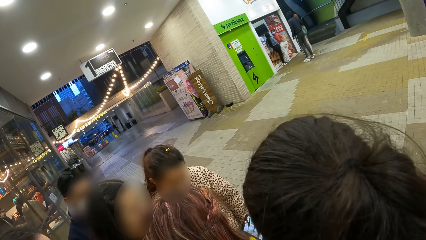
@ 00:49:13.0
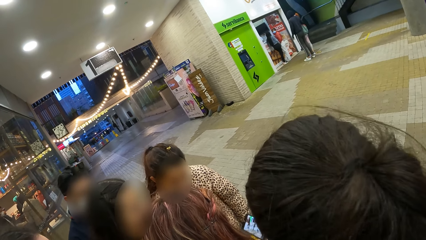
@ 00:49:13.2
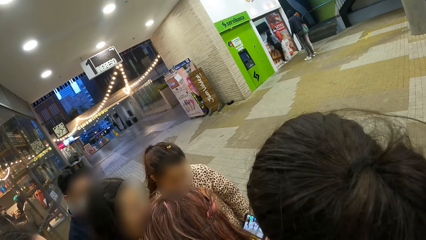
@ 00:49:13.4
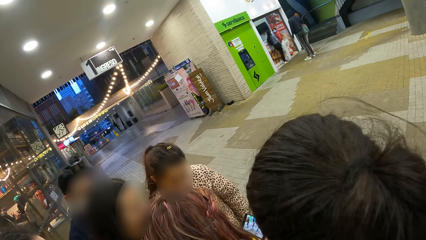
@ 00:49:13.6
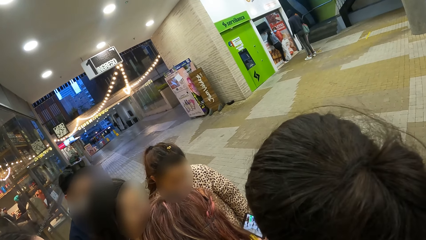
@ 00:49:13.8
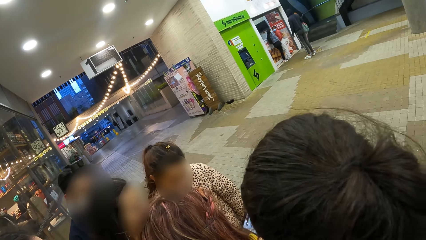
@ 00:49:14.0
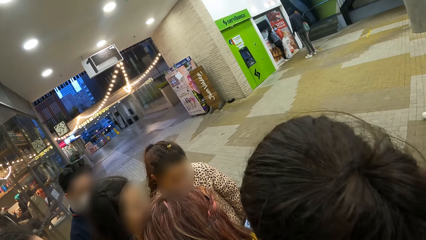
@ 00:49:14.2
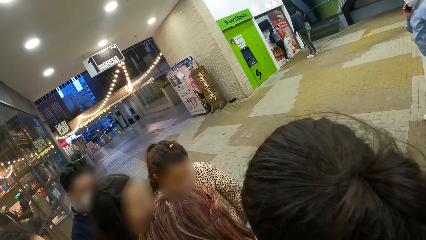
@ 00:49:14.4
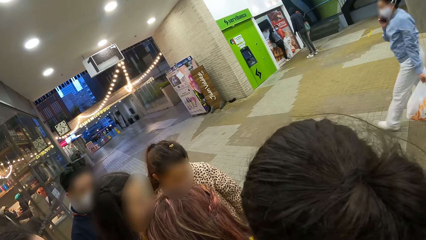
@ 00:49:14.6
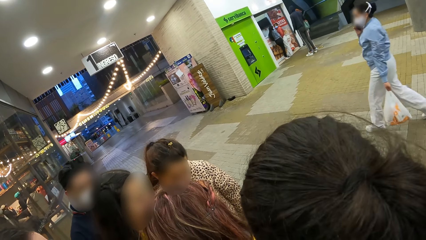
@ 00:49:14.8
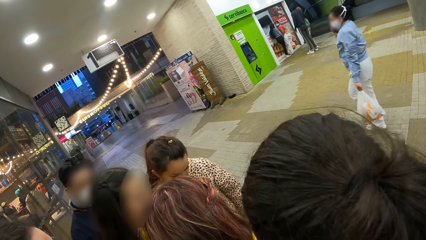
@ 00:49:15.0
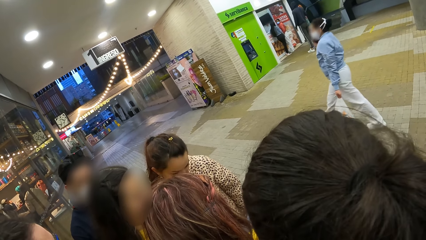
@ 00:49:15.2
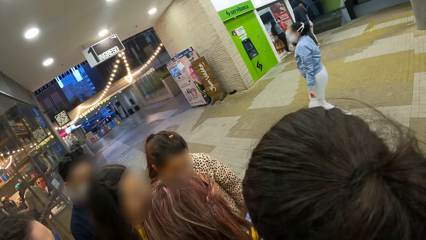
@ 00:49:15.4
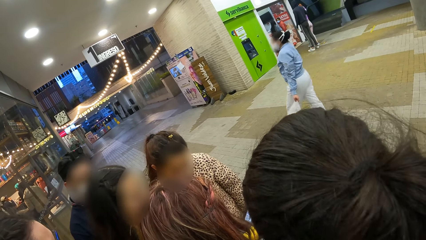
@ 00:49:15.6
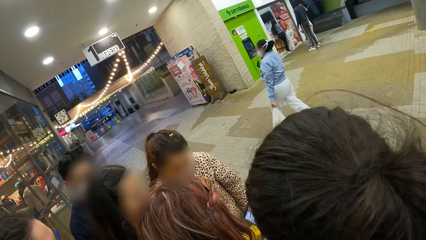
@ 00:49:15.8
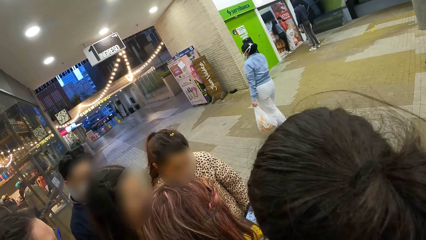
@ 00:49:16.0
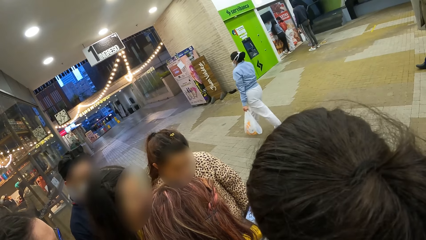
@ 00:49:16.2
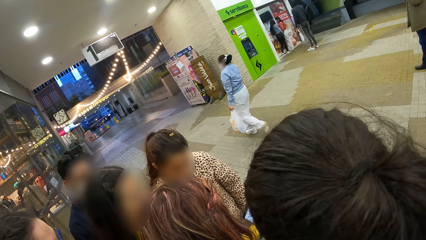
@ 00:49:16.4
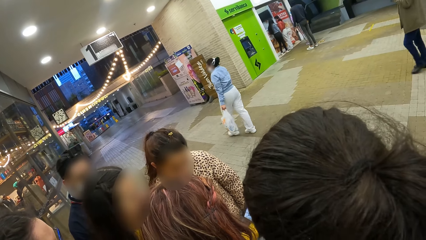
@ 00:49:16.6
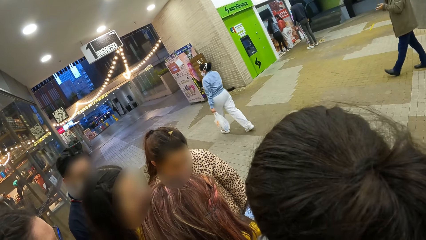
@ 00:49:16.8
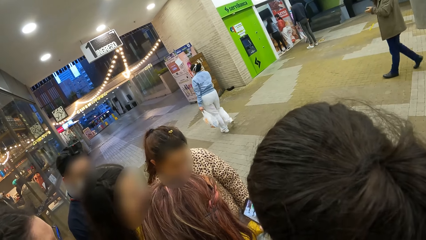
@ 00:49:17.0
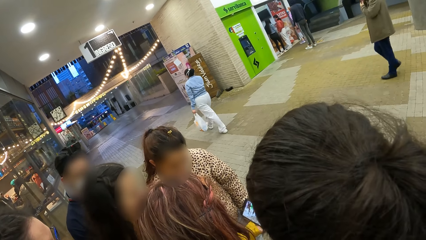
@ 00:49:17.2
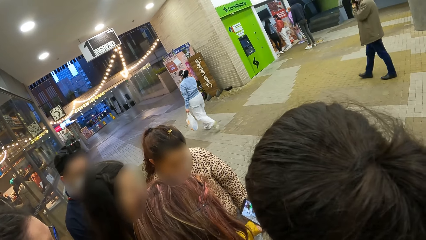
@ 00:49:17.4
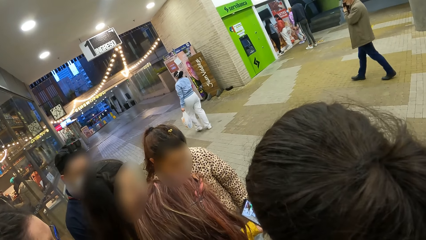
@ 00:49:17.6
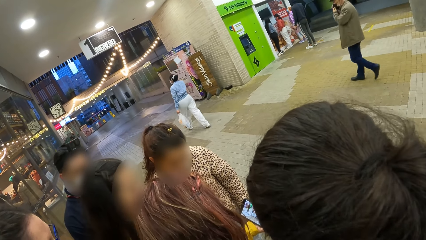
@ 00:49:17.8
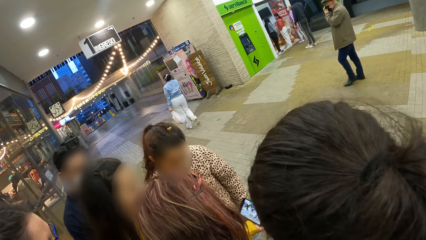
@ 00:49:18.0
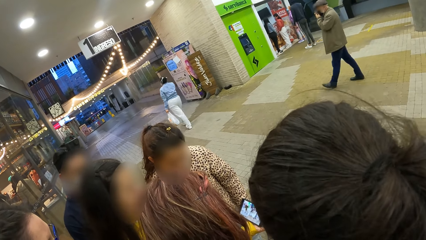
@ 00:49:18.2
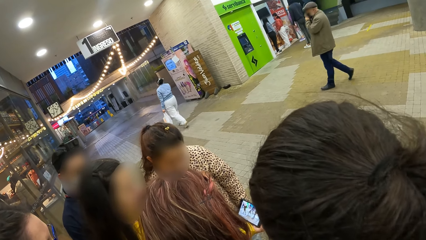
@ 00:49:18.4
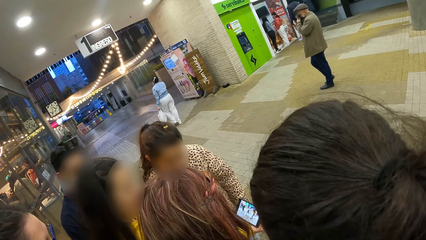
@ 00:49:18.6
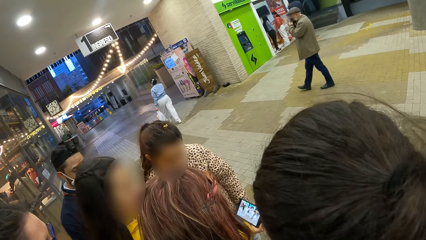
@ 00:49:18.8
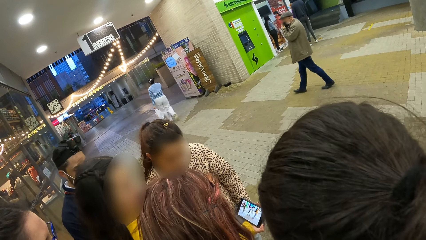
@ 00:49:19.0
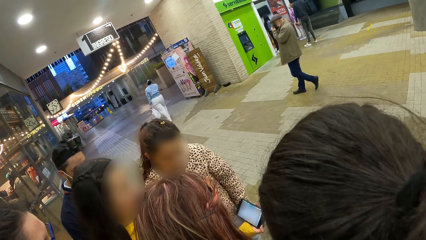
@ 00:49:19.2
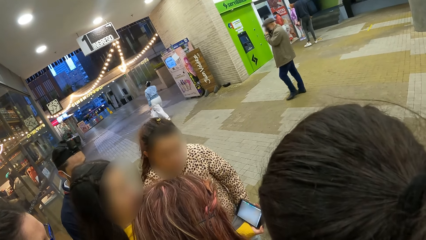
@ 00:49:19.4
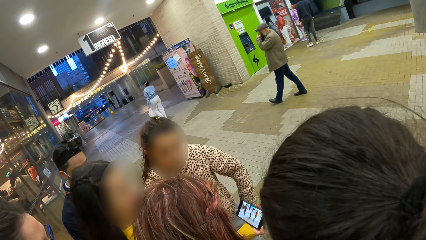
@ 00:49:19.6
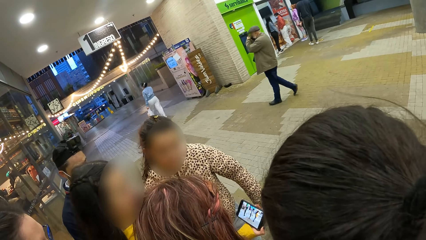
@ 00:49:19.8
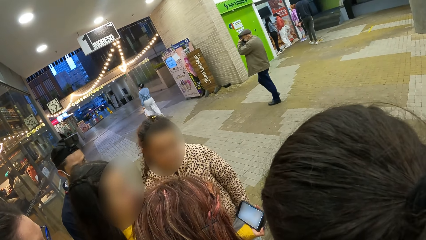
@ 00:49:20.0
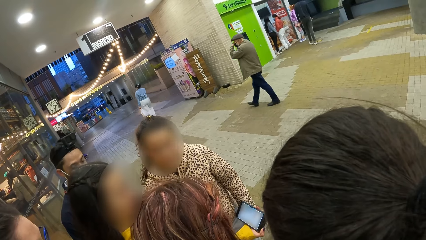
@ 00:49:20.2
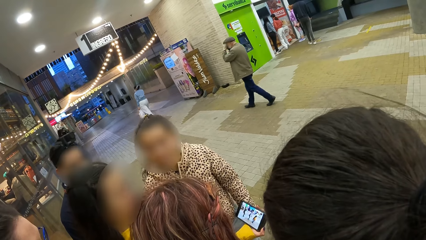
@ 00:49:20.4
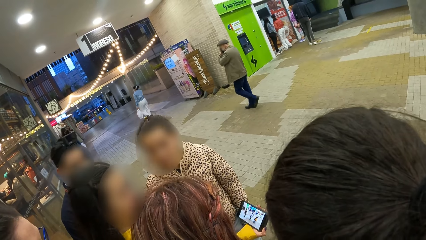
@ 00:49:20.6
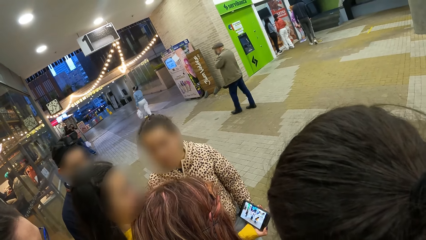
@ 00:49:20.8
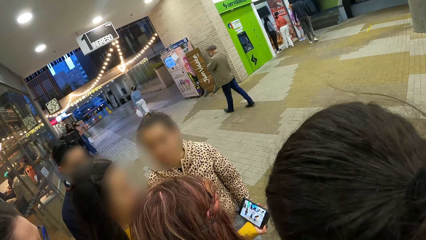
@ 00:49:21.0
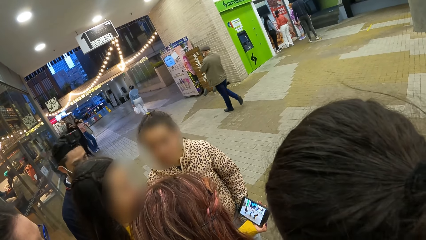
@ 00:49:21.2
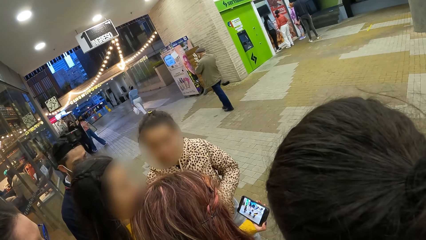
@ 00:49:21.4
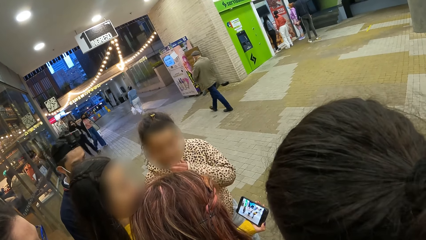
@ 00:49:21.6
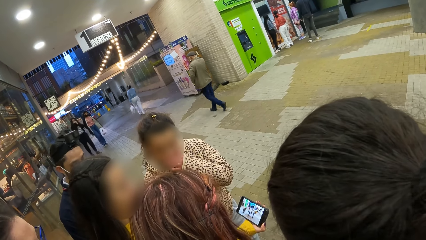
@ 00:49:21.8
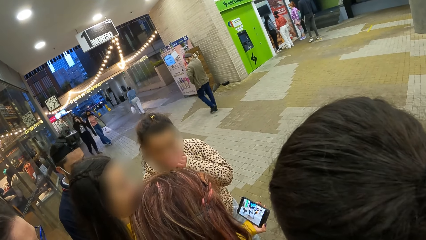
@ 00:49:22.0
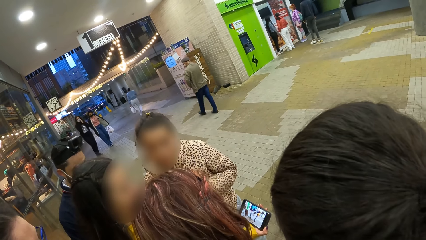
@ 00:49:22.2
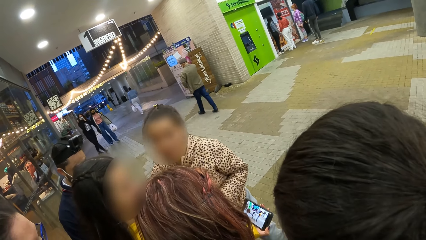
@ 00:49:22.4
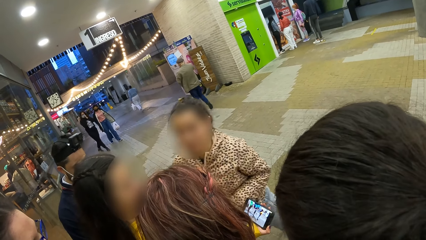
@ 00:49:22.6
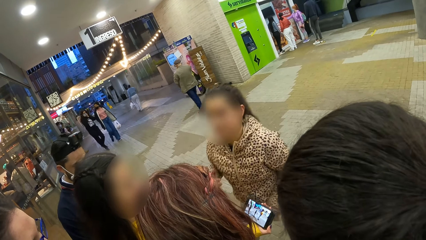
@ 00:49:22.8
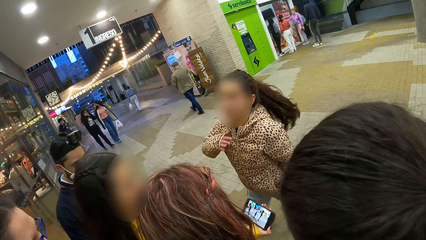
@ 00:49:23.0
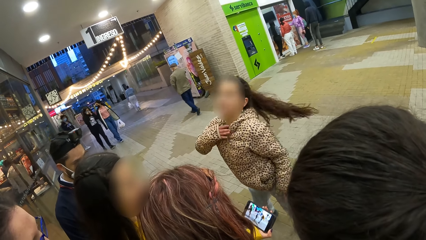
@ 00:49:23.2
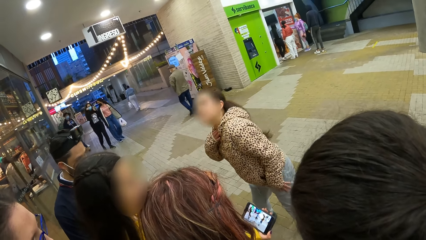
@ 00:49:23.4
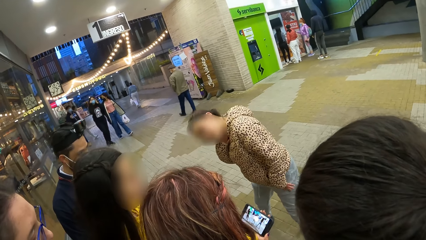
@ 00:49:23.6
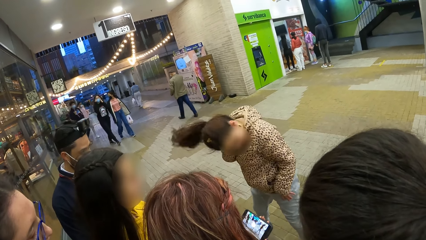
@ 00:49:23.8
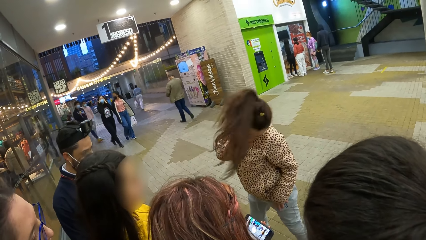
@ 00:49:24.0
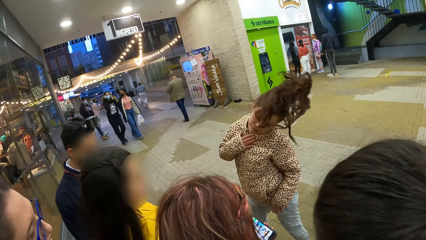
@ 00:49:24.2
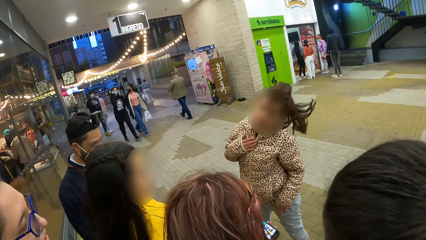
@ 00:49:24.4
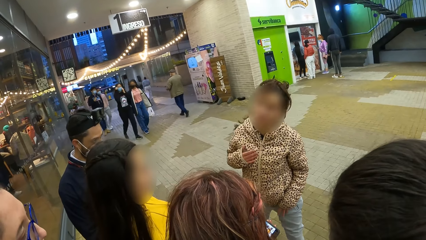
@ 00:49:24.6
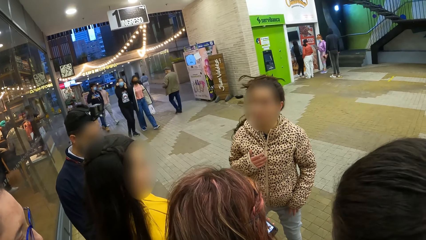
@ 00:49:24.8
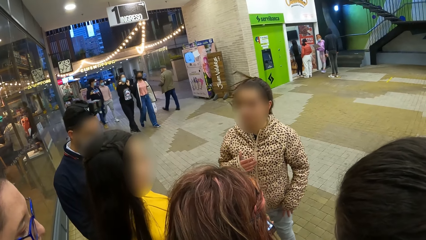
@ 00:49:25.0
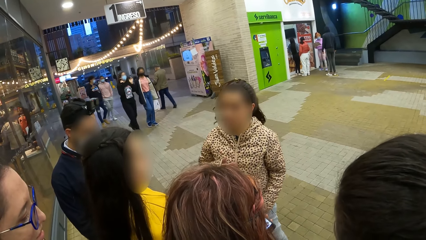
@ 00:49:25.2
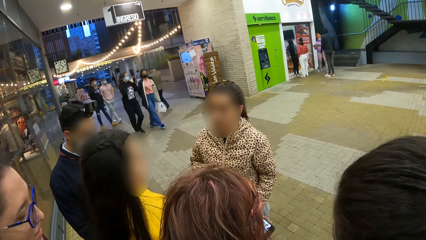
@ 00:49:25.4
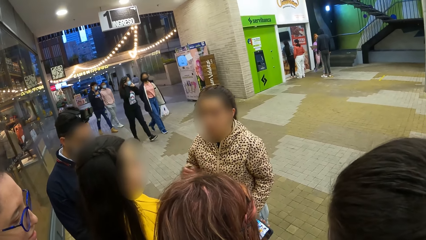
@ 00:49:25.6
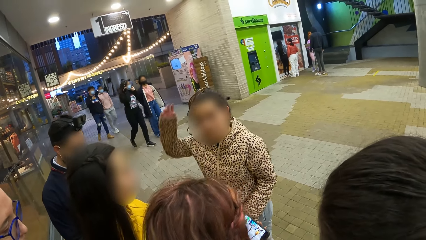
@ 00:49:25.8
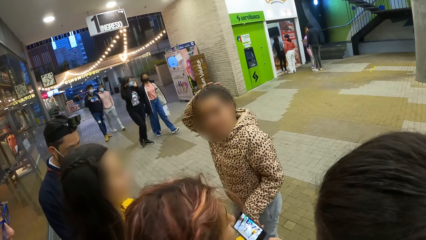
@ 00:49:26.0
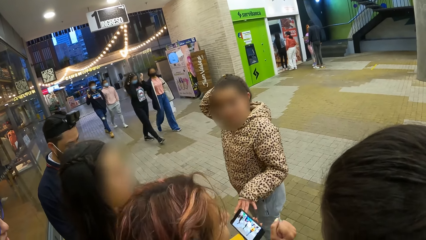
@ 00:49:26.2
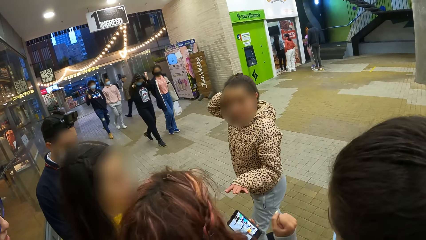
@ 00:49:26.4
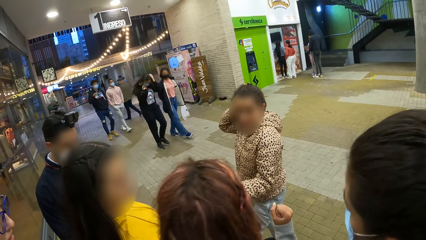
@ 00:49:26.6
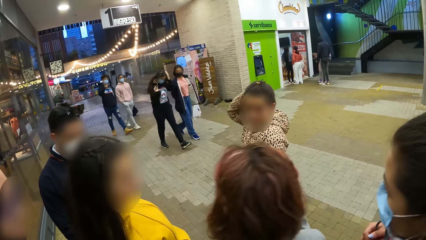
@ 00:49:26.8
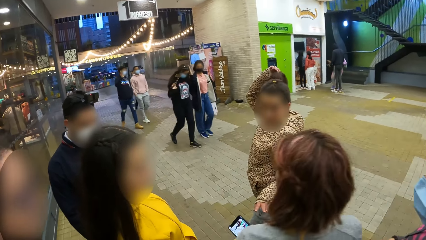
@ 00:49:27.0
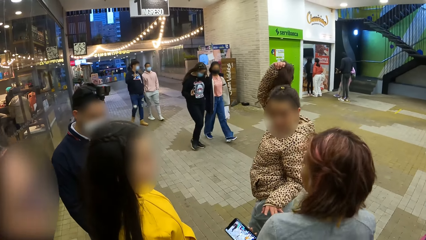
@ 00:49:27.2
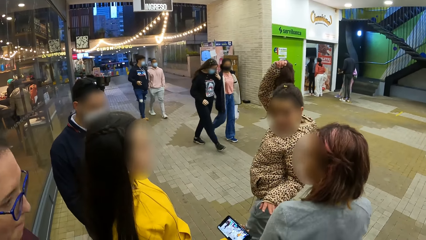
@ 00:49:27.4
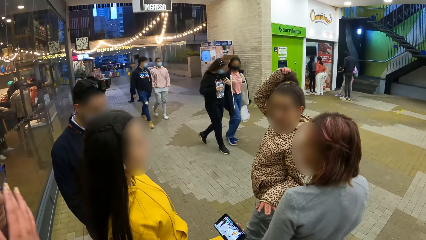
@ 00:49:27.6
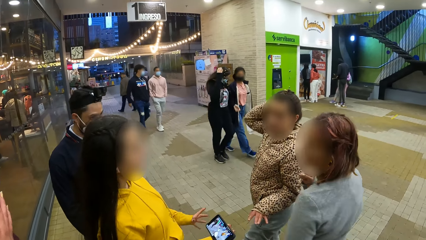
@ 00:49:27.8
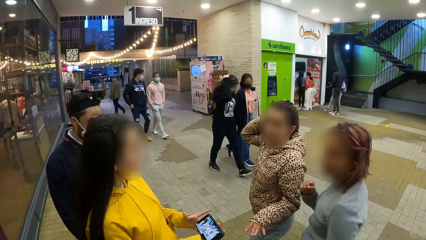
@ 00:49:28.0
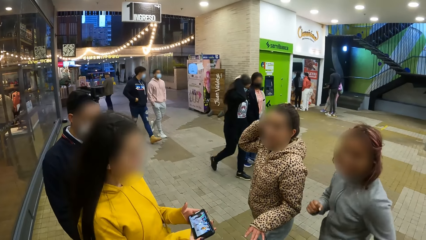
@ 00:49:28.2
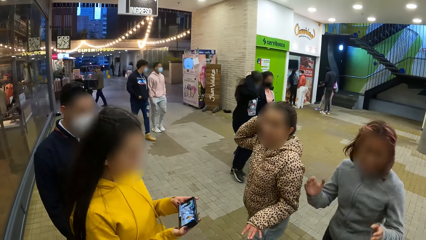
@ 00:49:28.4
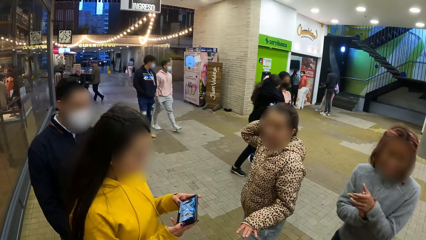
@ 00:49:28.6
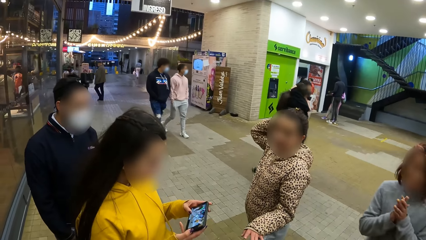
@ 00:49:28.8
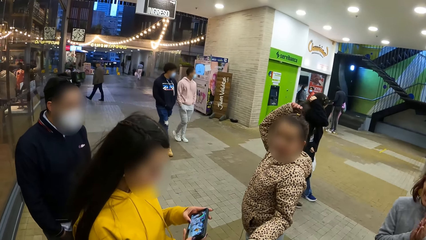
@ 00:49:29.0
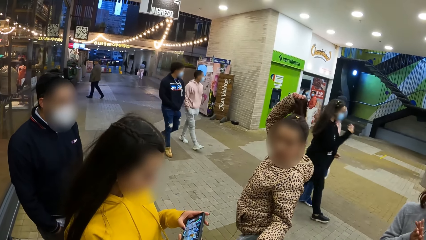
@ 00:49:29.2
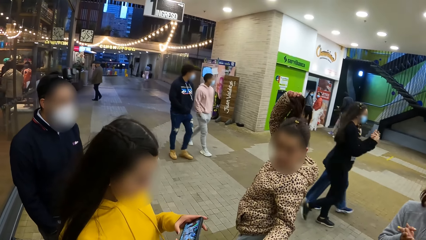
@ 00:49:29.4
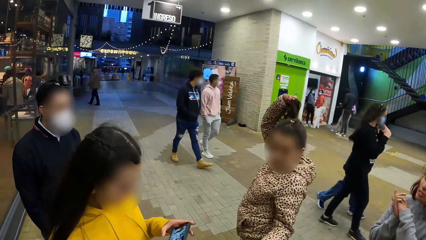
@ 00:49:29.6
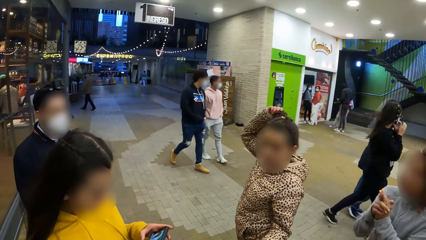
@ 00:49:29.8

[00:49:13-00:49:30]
The camera wearer turns around.
